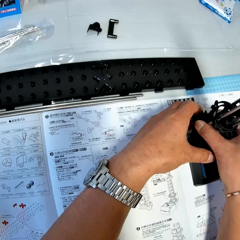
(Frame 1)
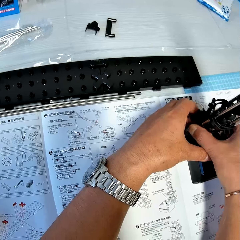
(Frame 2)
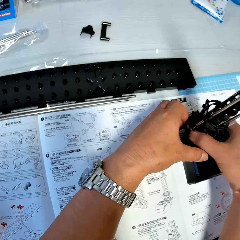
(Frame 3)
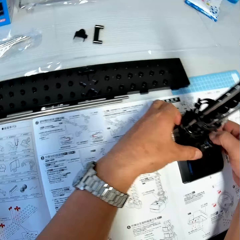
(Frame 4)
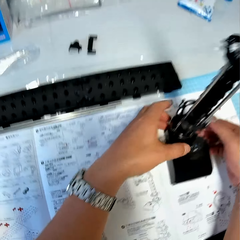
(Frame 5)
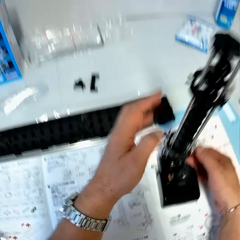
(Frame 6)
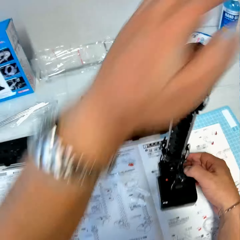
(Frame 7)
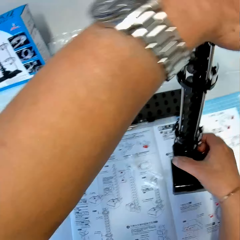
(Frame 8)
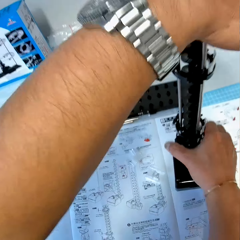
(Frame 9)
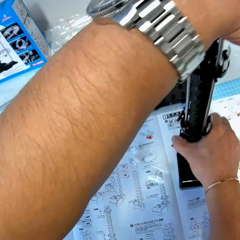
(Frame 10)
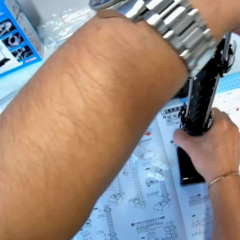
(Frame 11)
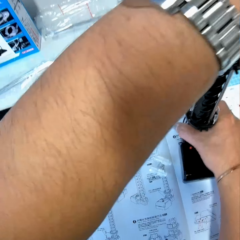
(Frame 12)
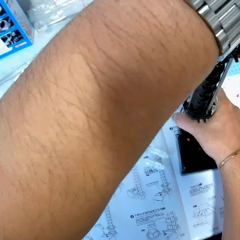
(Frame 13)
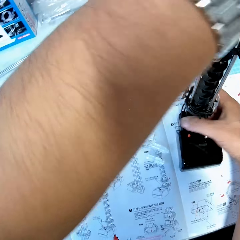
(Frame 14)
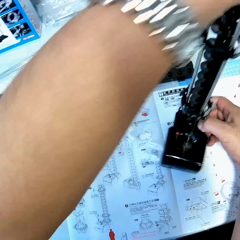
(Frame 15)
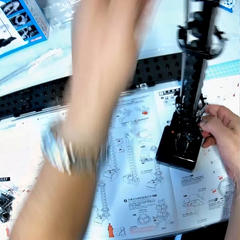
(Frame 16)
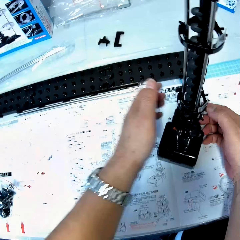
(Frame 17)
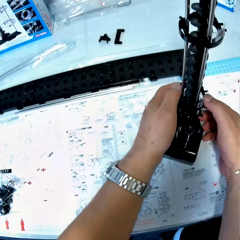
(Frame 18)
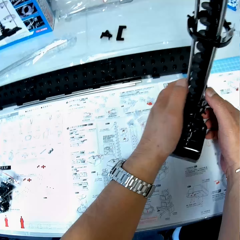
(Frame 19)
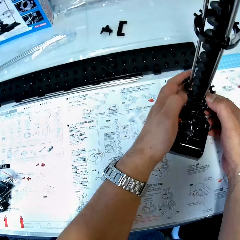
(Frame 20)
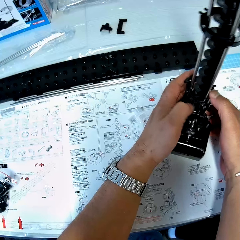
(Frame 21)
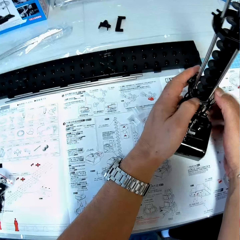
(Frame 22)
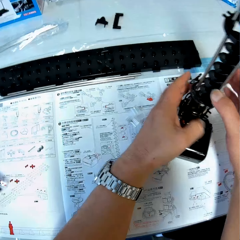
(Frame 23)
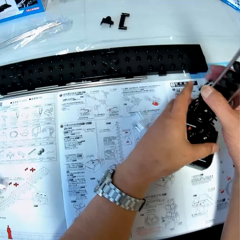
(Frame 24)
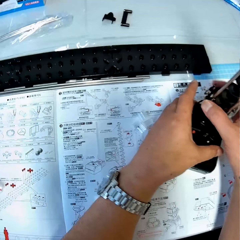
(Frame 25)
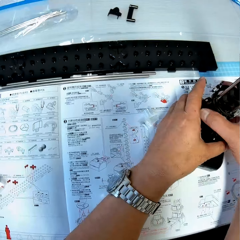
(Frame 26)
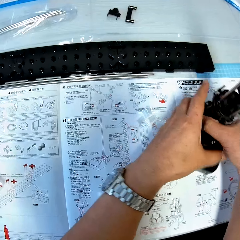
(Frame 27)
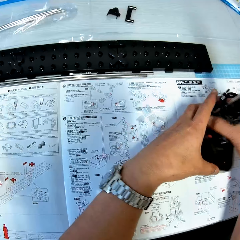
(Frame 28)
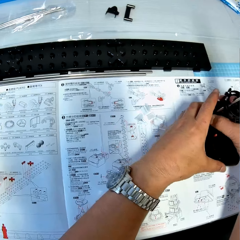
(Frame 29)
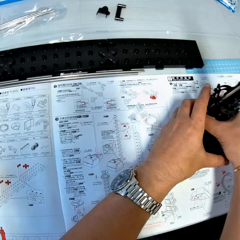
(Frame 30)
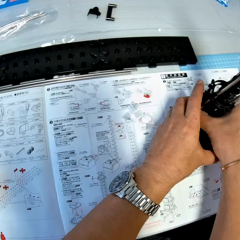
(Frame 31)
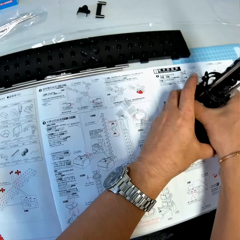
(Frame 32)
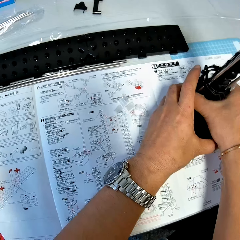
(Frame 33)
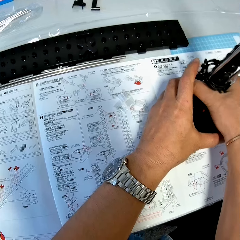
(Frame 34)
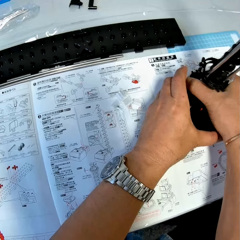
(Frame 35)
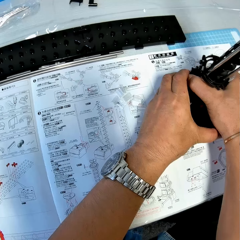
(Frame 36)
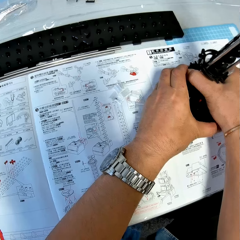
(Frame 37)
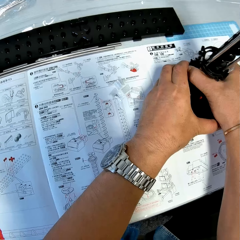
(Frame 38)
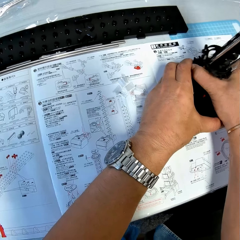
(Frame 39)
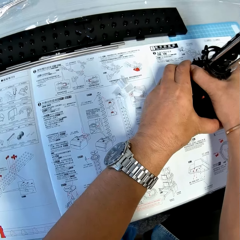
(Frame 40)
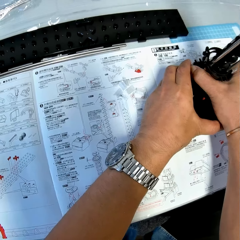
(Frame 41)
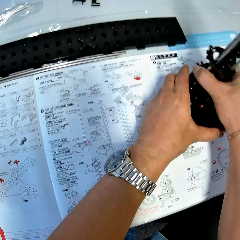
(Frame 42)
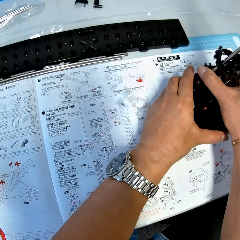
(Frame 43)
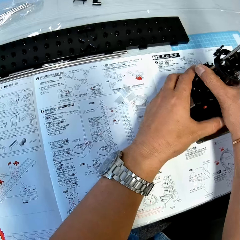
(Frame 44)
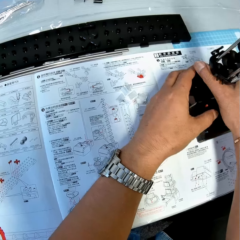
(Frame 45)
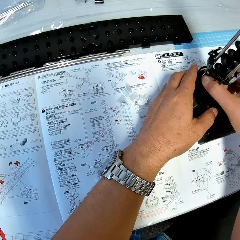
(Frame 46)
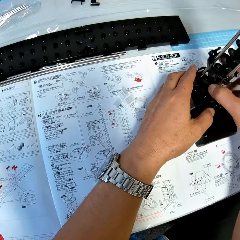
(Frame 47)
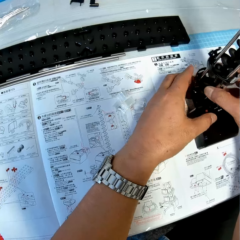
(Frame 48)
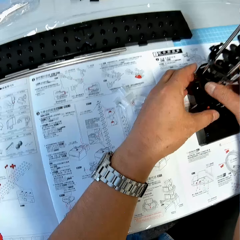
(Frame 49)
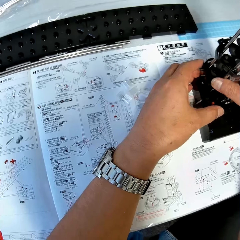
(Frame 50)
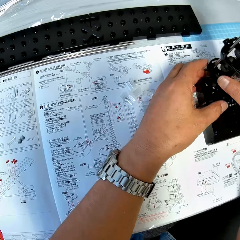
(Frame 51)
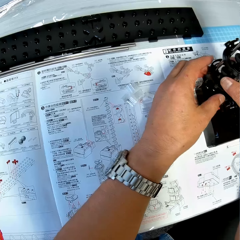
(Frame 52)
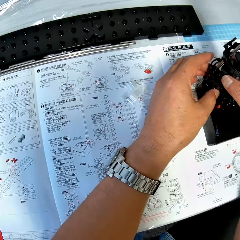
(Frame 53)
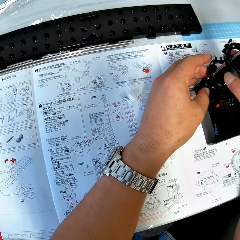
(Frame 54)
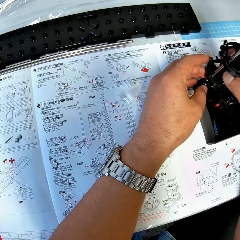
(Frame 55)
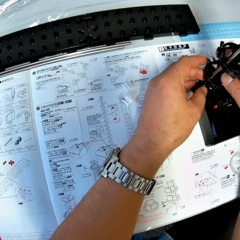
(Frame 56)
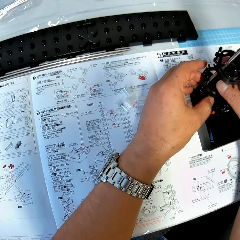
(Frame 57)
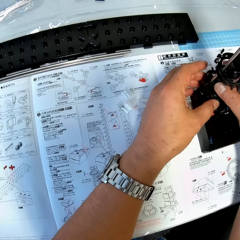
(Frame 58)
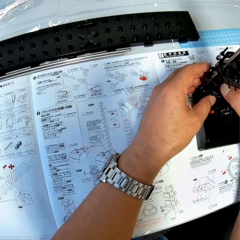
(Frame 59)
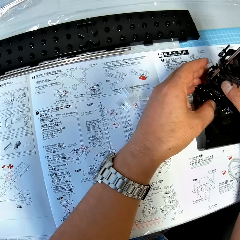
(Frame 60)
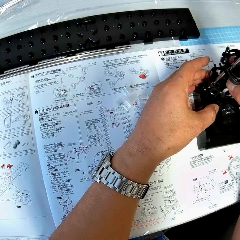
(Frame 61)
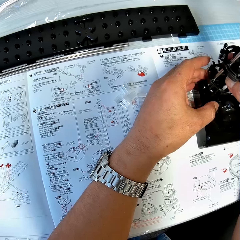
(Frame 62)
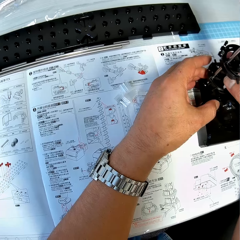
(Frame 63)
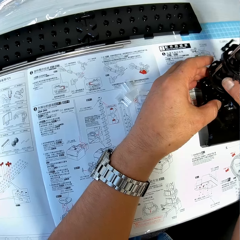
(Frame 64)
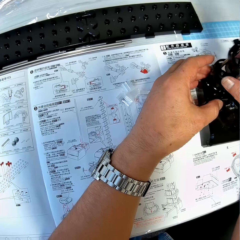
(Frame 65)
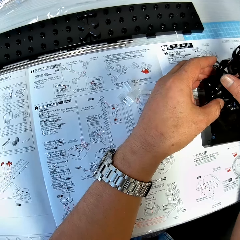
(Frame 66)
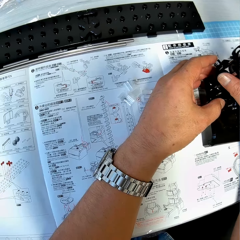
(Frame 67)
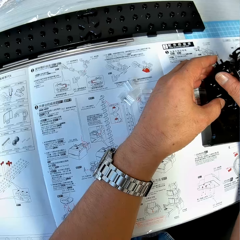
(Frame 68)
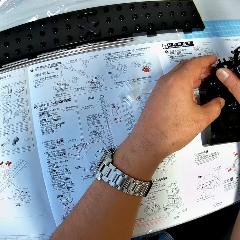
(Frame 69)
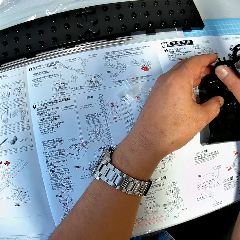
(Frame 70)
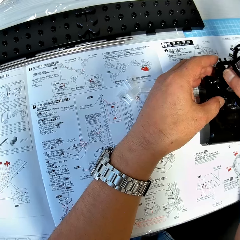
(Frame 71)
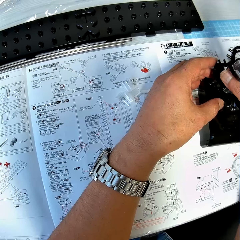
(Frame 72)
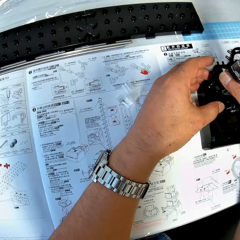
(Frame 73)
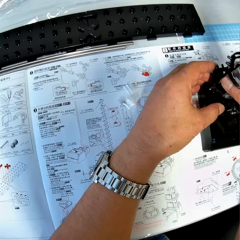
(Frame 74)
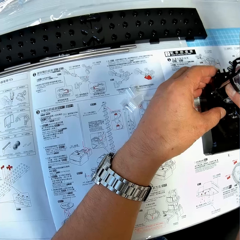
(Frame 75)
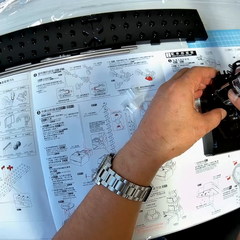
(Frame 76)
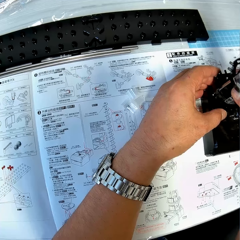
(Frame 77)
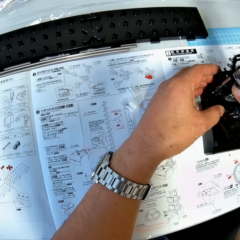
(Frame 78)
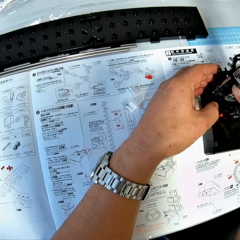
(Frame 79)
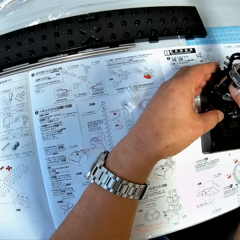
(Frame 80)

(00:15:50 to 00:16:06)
The camera wearer places his hand on the top of the antenna. He loosens the rods from the antenna on the table. He fixes something.

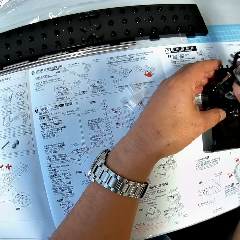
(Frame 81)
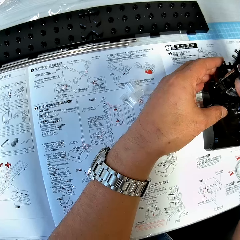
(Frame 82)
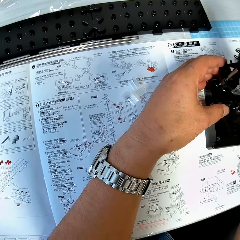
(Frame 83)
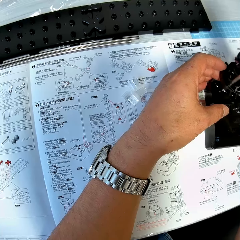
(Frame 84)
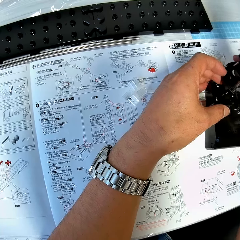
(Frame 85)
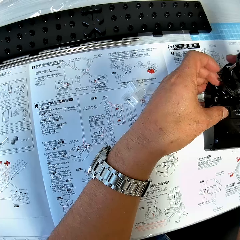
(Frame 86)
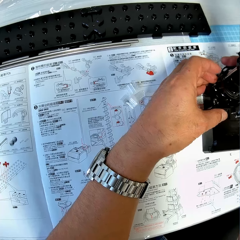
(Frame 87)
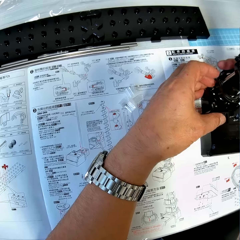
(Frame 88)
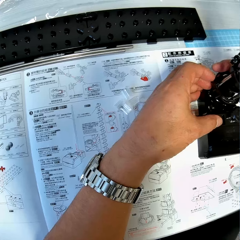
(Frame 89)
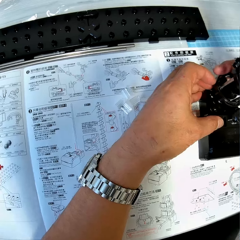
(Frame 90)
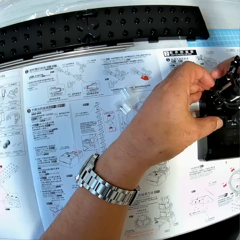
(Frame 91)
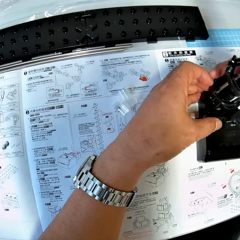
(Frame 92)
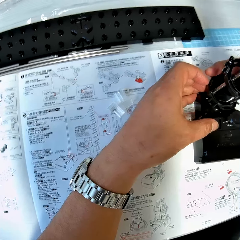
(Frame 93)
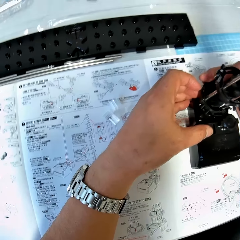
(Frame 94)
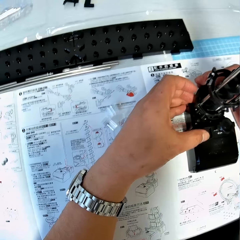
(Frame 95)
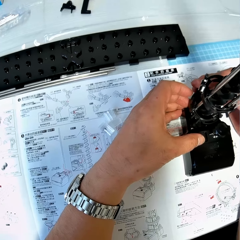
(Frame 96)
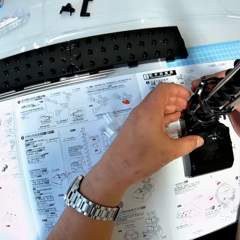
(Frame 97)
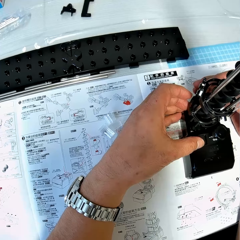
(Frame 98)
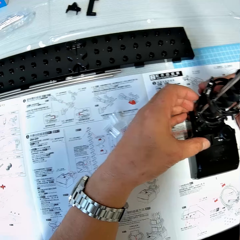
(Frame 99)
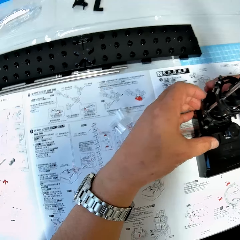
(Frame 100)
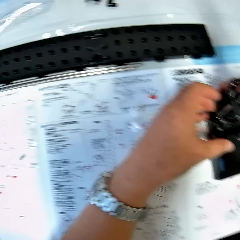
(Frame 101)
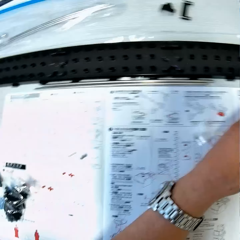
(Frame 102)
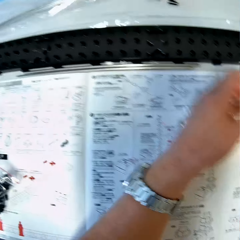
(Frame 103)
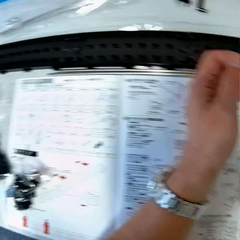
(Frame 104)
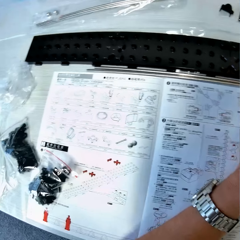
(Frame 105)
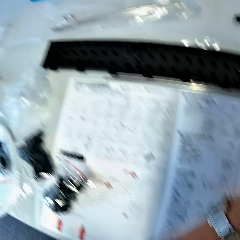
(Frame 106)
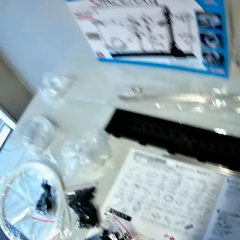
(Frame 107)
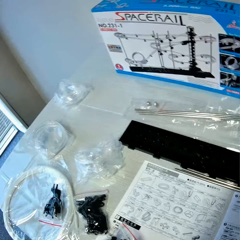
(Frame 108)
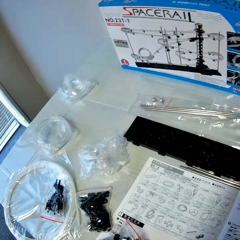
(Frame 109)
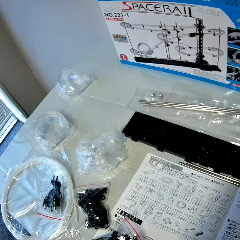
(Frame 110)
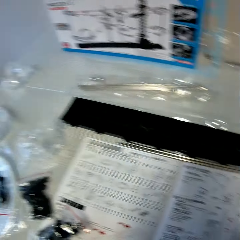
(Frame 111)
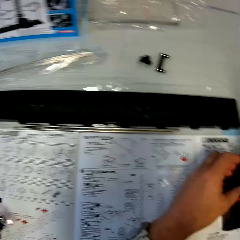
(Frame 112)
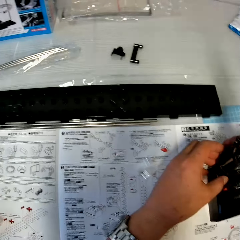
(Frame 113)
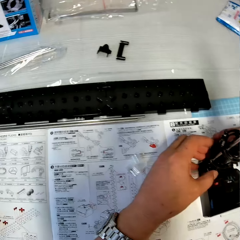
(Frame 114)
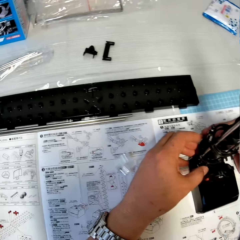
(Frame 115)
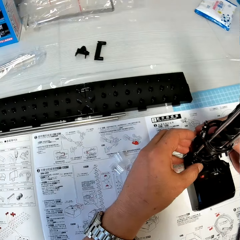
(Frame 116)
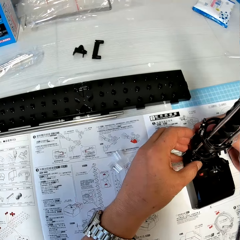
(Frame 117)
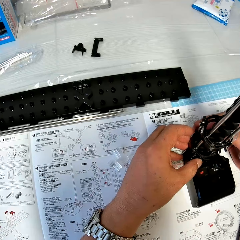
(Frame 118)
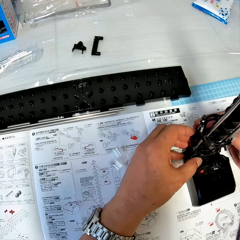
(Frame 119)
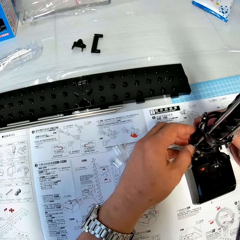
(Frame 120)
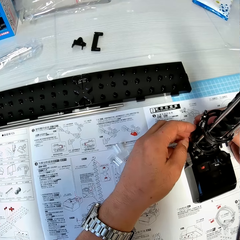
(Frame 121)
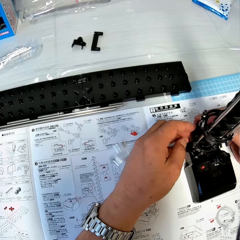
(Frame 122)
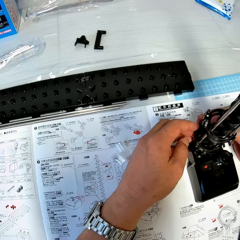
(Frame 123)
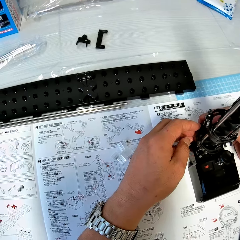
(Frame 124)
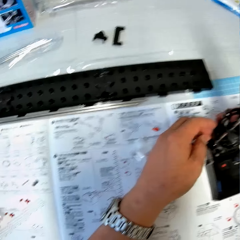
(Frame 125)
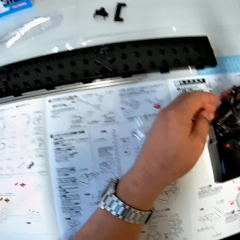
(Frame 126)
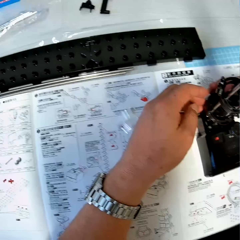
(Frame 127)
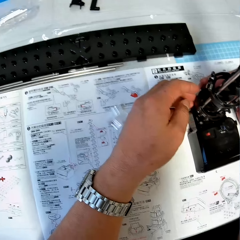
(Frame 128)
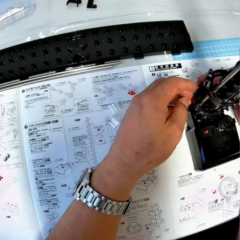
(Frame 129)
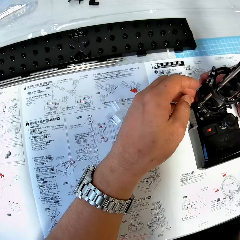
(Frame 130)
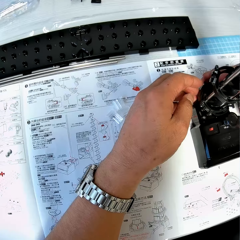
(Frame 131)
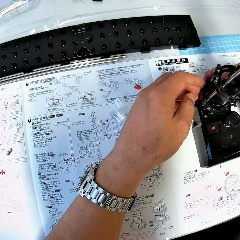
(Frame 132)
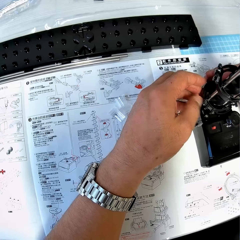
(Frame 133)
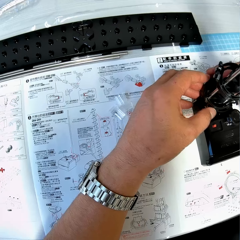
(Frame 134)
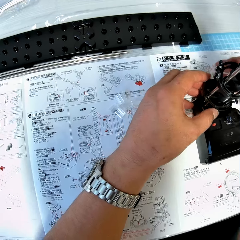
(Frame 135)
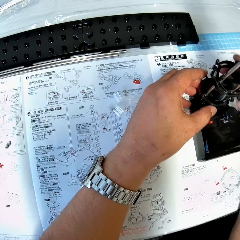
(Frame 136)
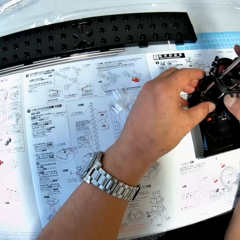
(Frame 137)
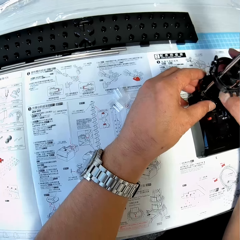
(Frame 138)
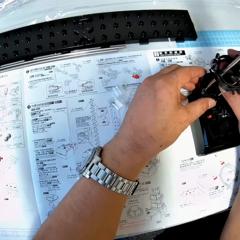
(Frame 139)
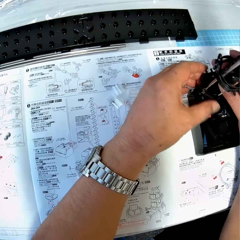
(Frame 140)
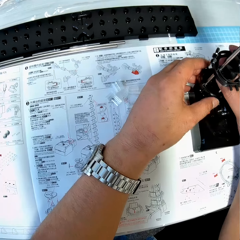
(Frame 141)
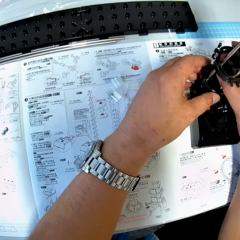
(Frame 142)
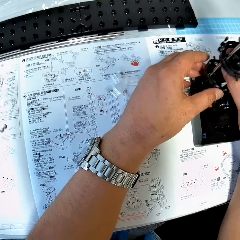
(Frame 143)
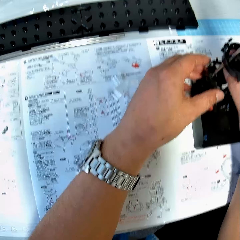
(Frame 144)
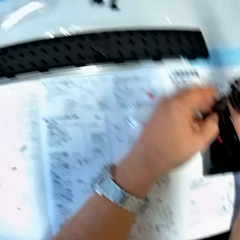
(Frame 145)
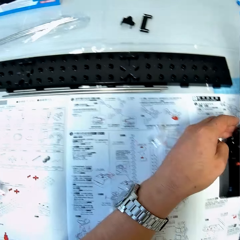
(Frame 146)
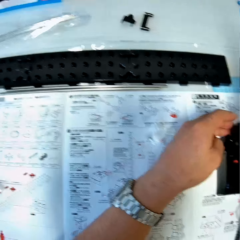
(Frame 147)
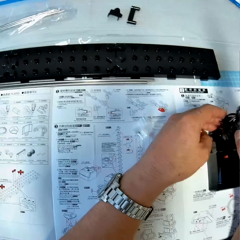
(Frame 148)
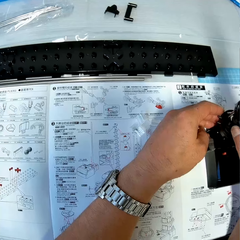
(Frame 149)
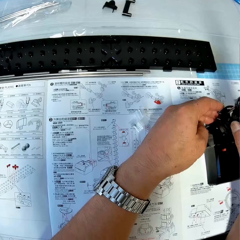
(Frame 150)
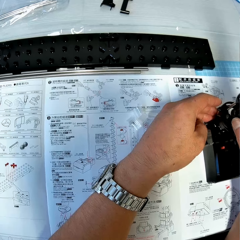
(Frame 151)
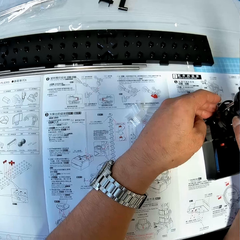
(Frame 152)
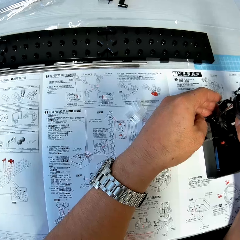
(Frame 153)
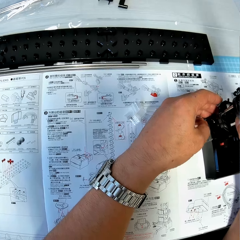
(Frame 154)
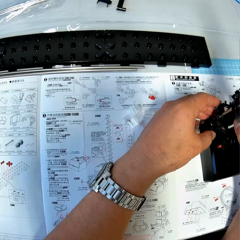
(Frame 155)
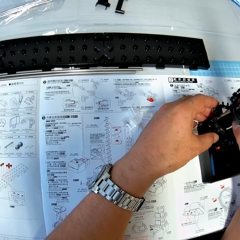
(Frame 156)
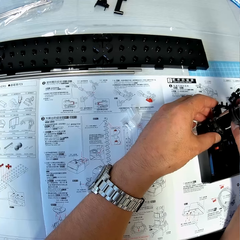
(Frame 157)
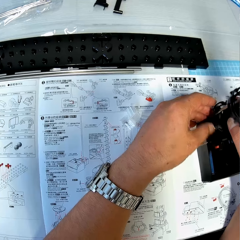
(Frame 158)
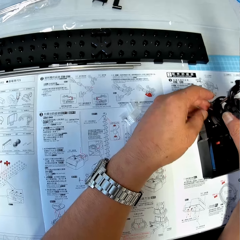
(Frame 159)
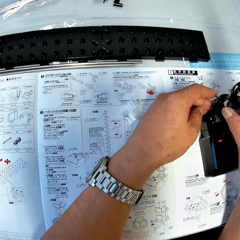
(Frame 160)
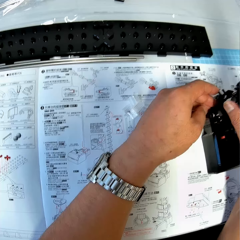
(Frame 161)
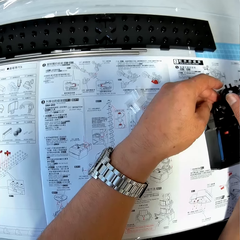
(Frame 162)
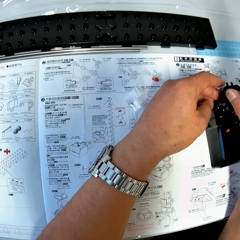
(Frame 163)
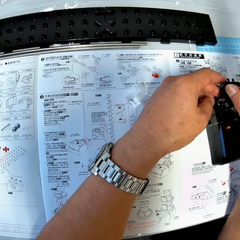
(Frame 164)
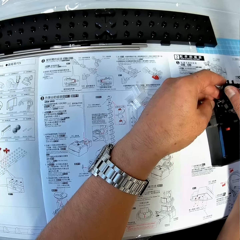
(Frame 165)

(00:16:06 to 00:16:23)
The camera wearer looks around. He stares at the gearbox on the table. He holds the antenna on the table with both his hands.
